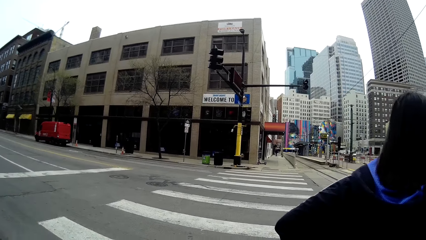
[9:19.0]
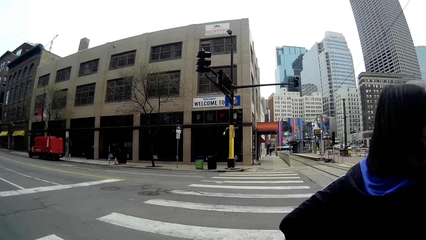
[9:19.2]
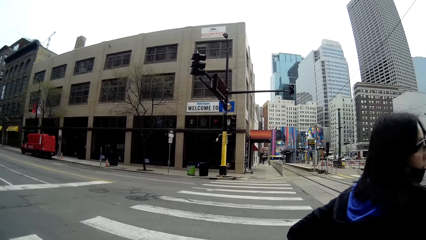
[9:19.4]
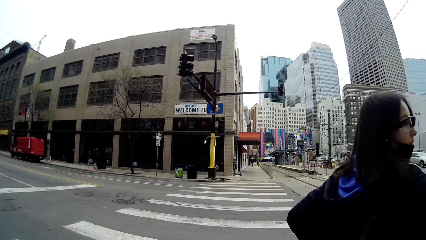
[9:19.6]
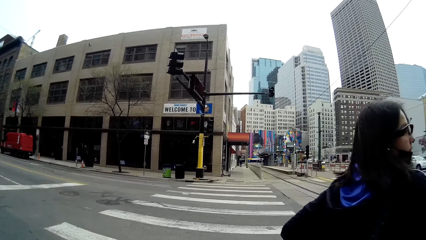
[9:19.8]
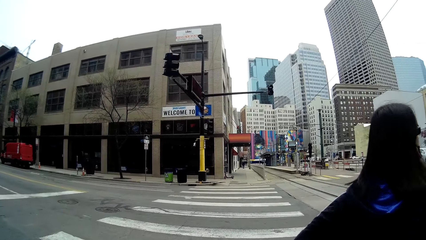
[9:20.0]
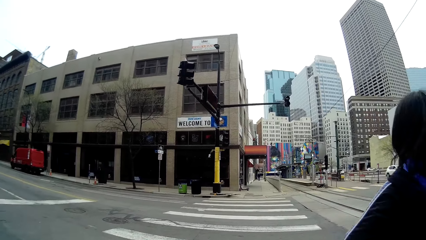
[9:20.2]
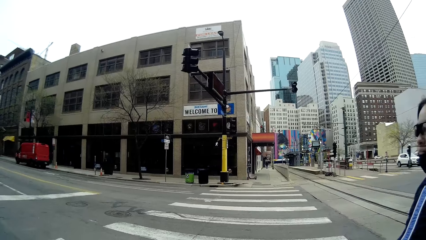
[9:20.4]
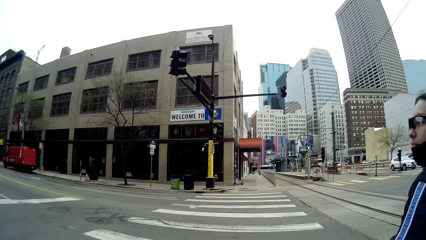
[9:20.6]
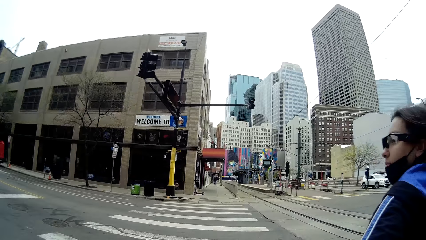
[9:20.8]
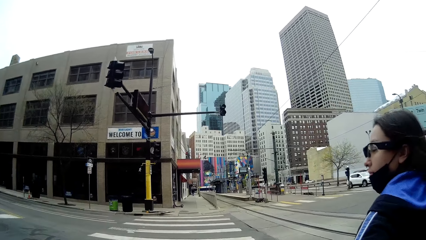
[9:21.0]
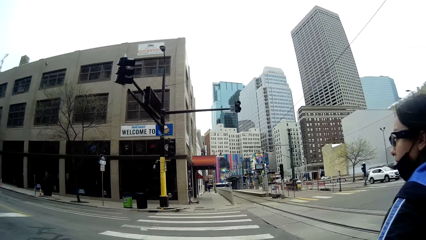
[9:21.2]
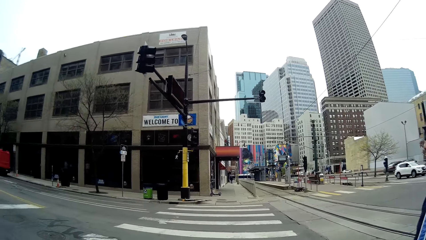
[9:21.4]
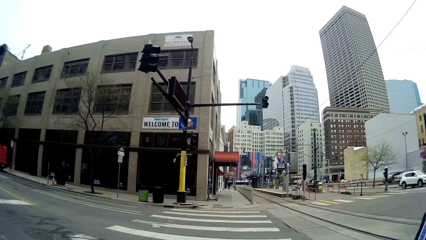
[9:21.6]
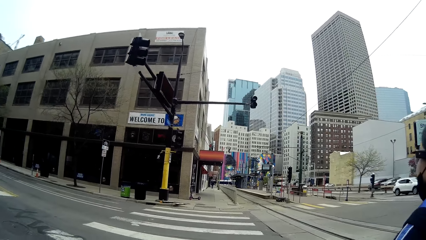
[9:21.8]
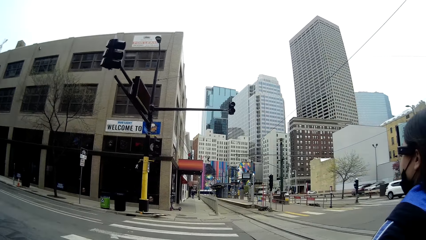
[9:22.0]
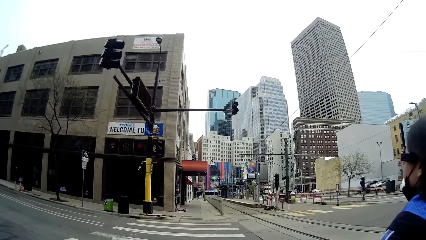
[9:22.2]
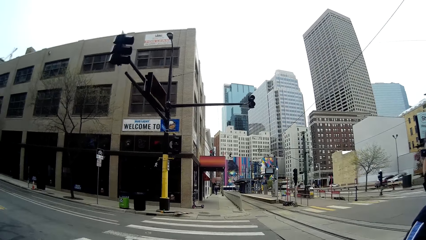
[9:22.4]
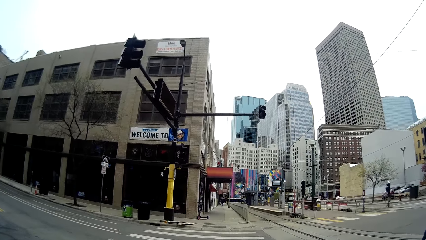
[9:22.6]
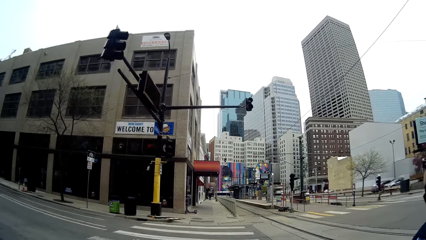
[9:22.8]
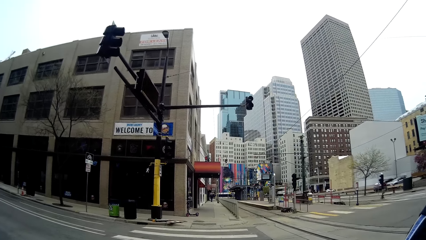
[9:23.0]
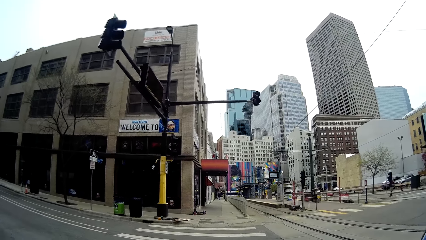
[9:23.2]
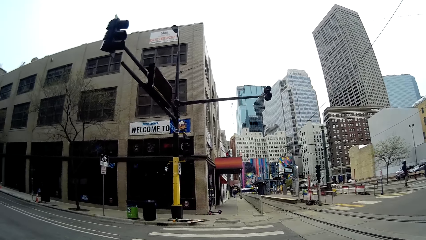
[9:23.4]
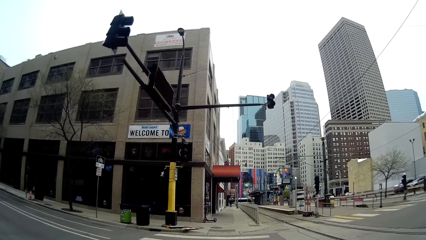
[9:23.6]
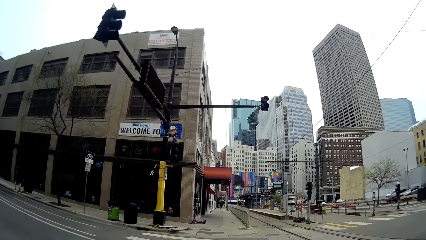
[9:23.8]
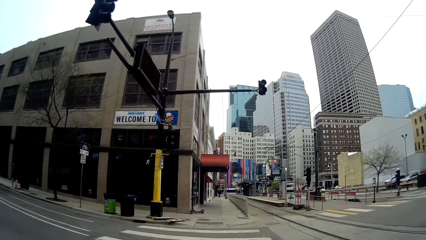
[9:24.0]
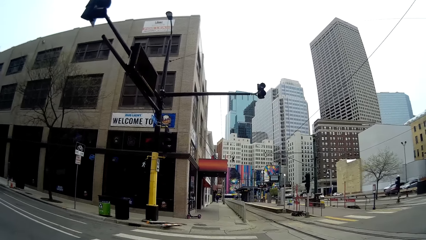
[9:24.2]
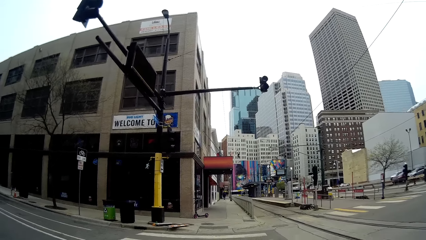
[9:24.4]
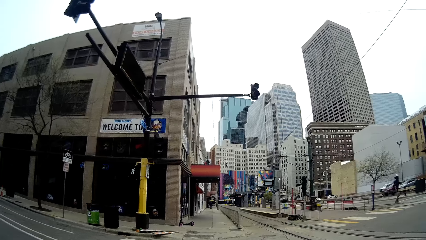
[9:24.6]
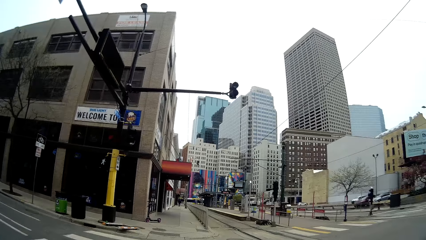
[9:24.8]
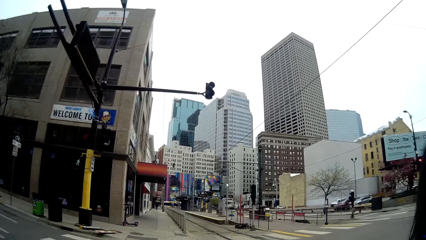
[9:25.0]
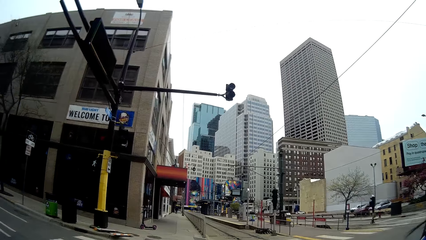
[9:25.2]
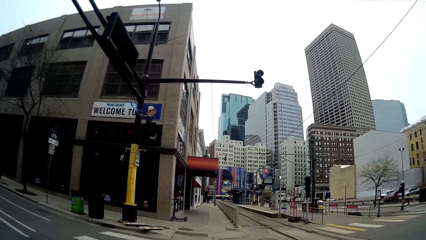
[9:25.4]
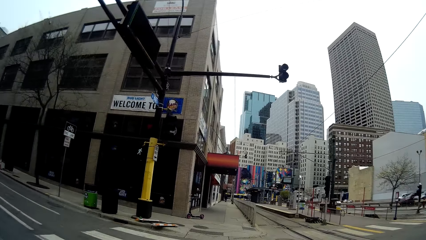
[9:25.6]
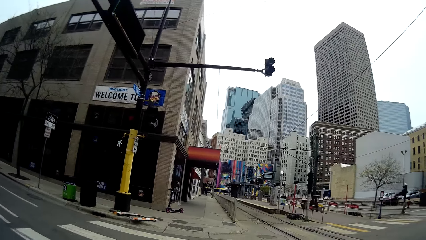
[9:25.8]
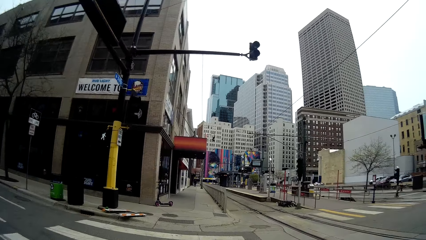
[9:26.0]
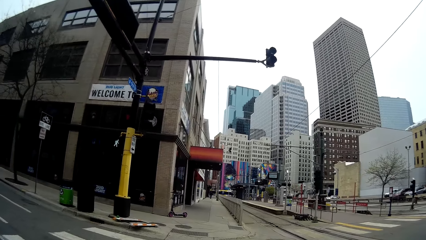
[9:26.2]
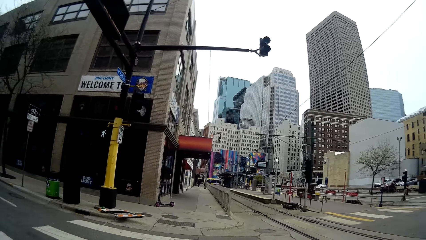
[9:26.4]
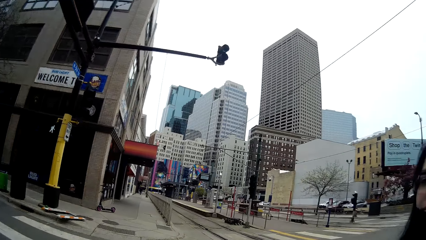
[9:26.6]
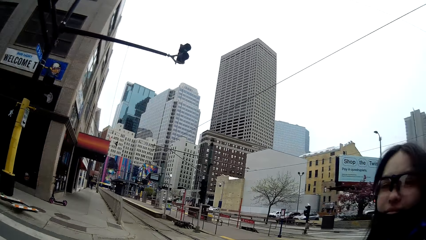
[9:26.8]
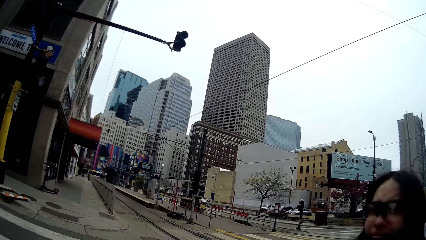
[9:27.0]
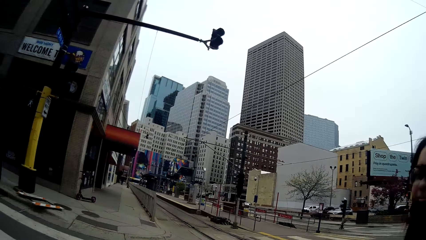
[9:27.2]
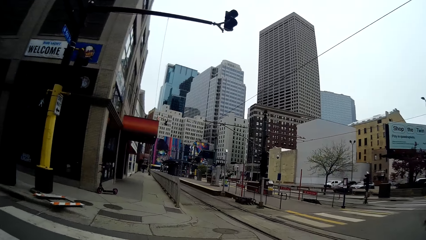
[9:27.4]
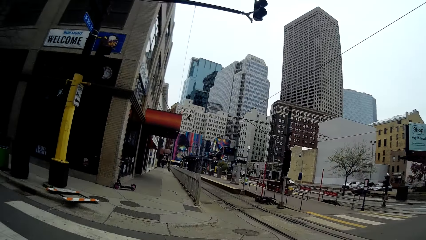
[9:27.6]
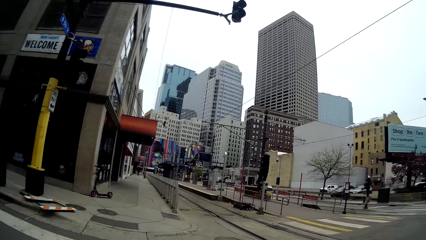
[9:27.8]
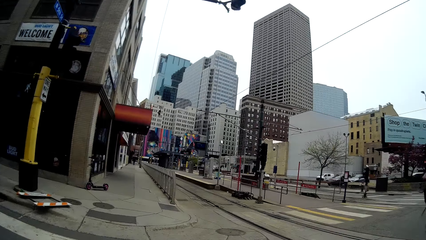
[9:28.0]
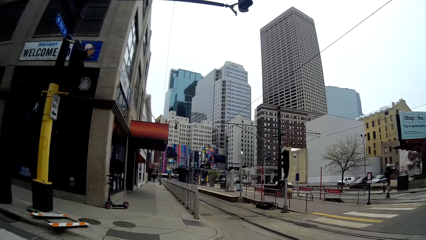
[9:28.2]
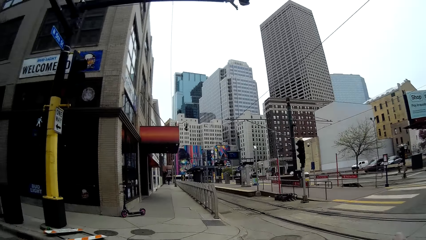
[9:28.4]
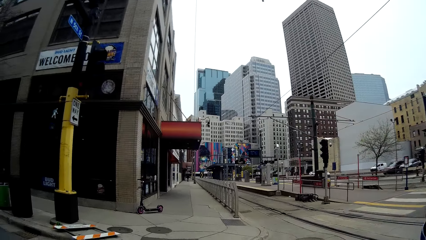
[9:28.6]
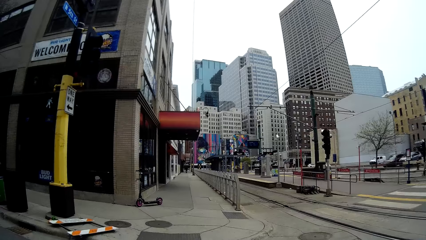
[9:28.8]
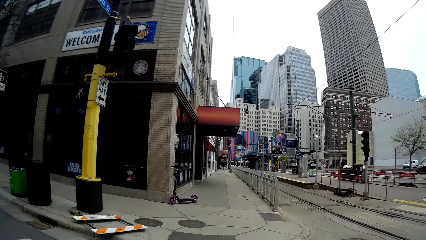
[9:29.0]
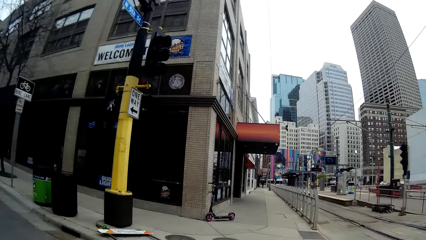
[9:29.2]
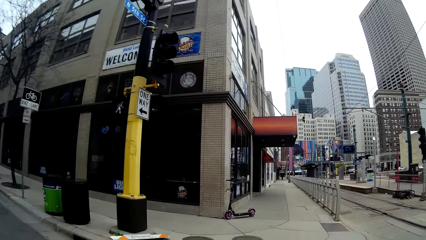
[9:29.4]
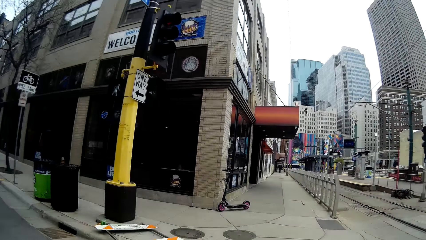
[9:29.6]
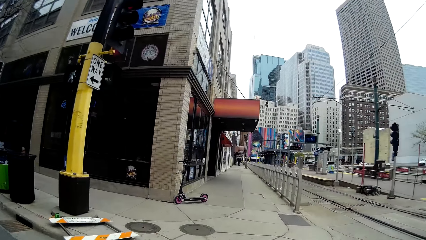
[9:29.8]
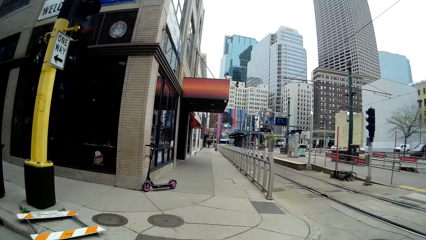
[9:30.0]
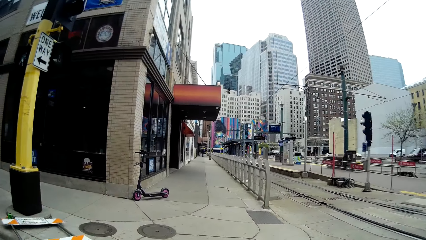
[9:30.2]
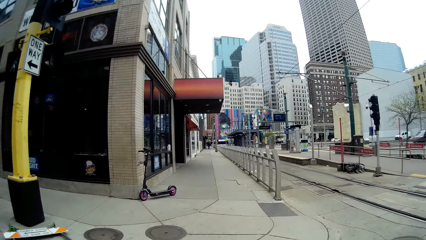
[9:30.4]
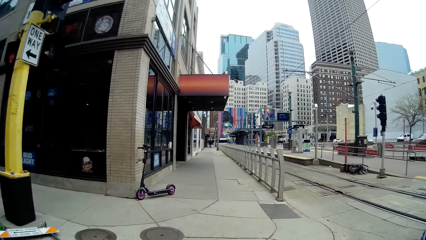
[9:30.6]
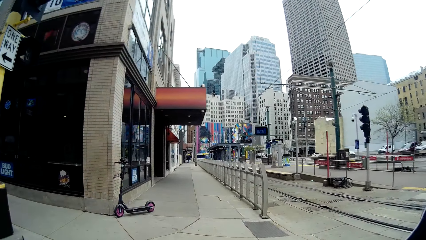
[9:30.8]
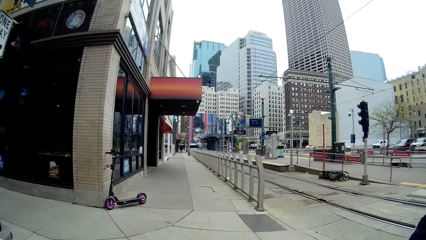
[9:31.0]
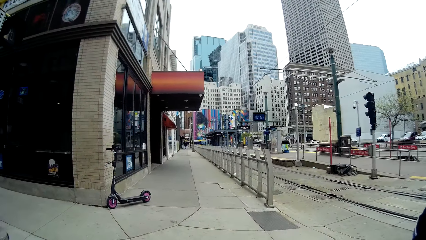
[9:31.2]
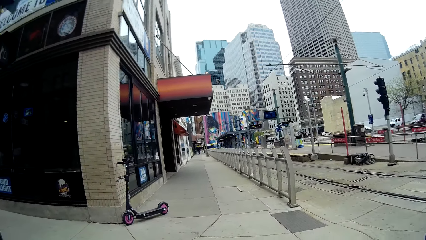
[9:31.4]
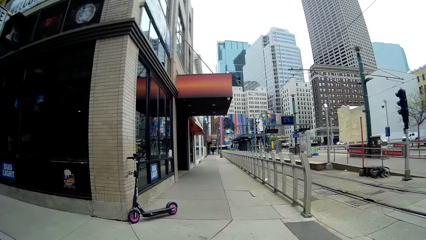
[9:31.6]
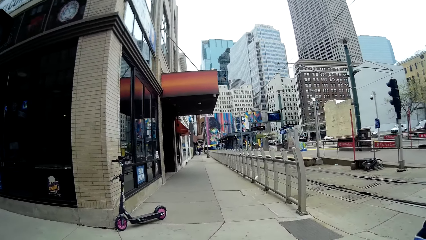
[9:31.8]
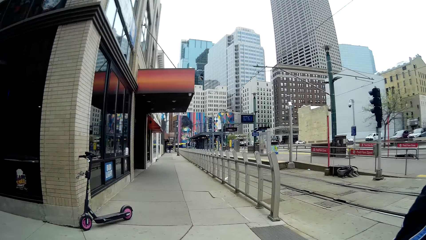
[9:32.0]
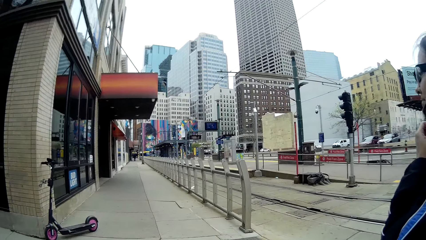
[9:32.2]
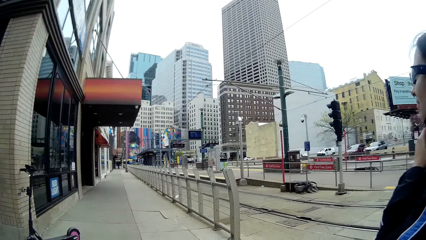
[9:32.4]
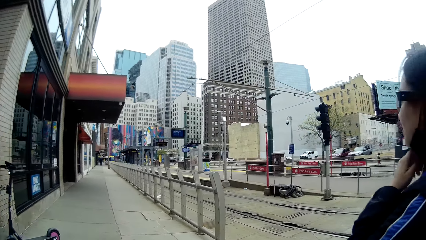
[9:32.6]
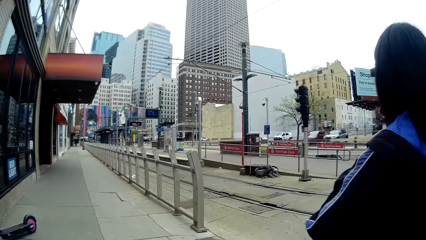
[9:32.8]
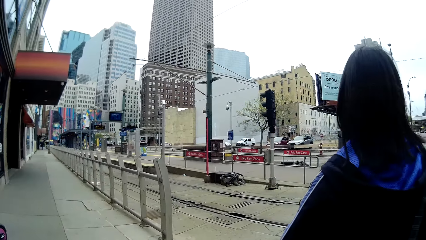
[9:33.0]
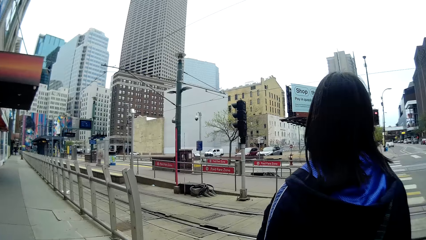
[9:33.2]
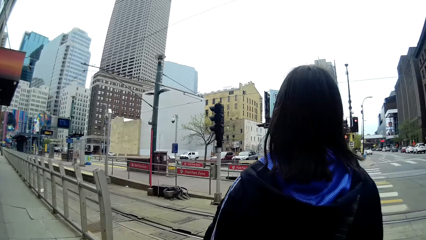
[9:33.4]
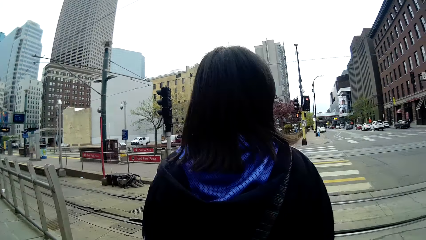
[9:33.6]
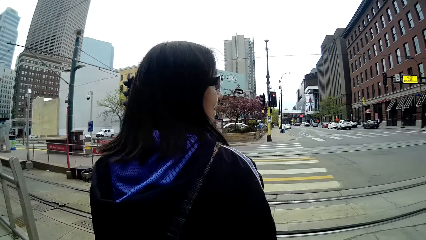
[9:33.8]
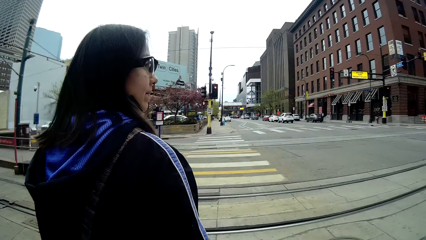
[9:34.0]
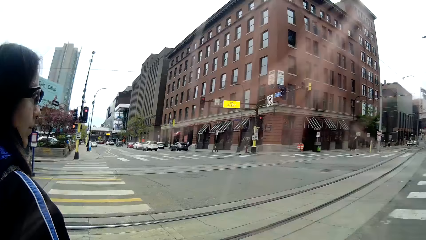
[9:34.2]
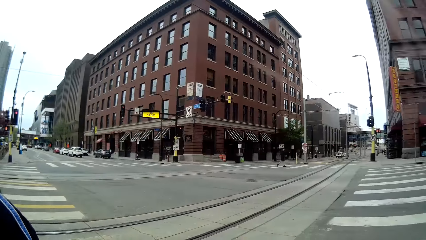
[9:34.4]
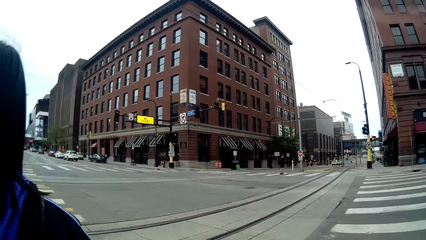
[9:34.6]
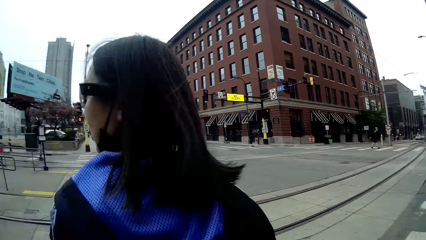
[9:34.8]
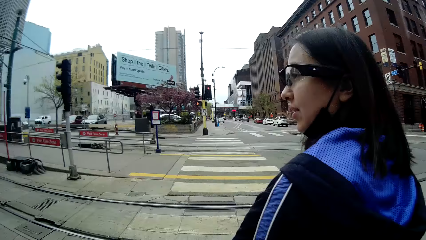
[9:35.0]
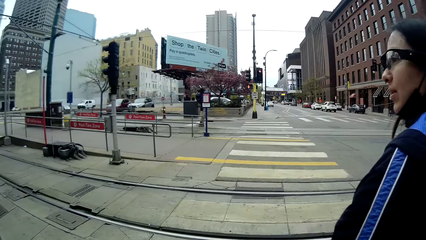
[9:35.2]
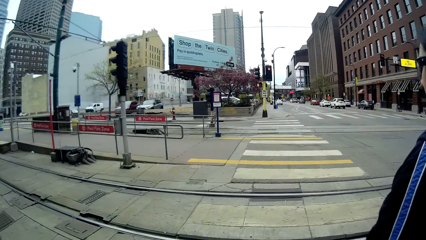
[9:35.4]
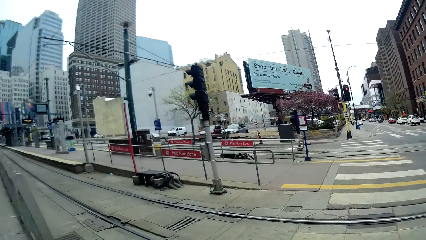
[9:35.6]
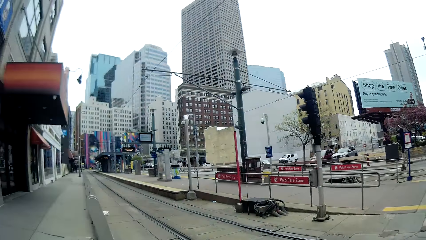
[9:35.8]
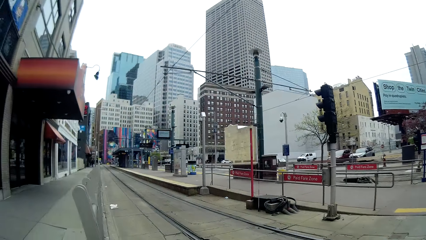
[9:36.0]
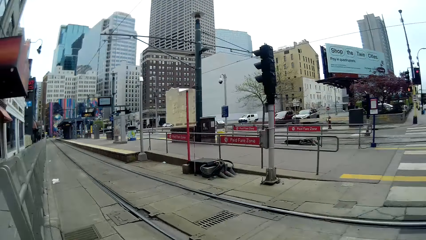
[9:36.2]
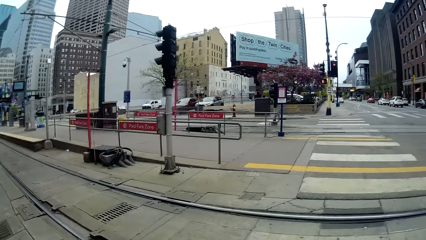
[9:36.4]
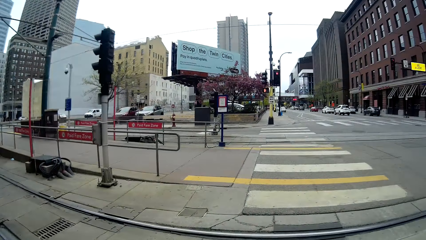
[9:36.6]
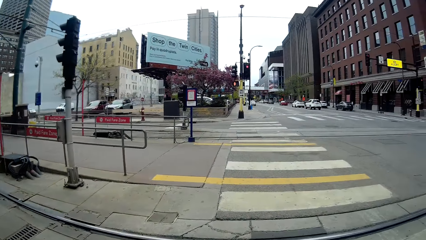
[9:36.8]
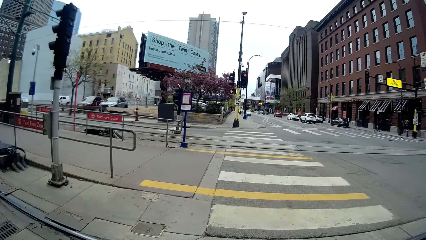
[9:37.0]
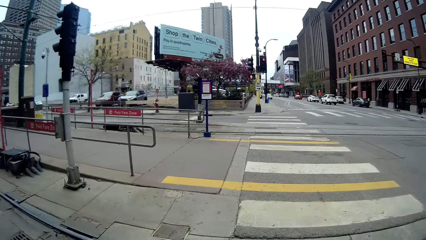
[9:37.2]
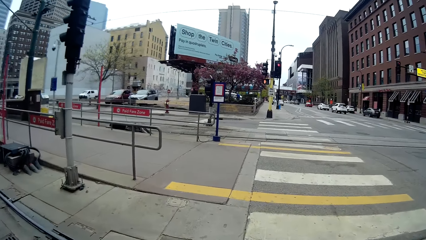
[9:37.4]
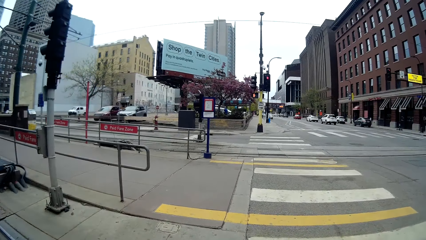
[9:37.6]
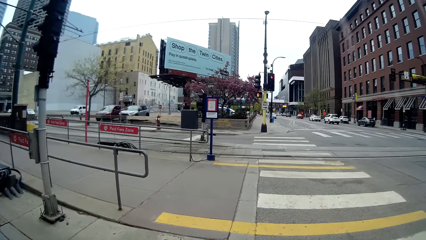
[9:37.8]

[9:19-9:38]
The camera wearer dialogues with a man. They look around the streets. They walk on a pavement with the man. They walk towards a dustbin.
